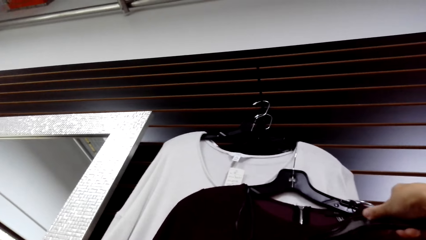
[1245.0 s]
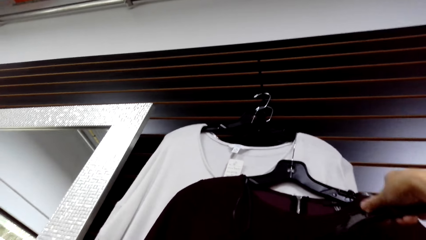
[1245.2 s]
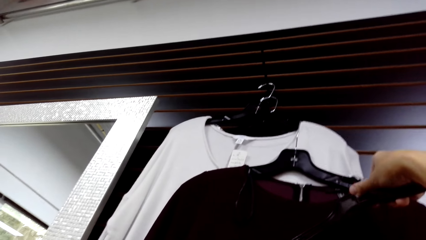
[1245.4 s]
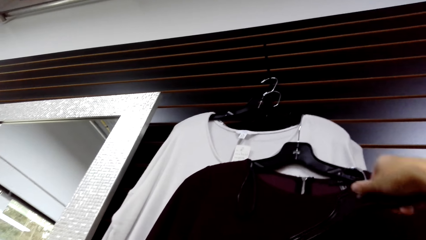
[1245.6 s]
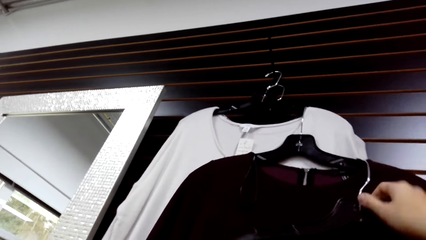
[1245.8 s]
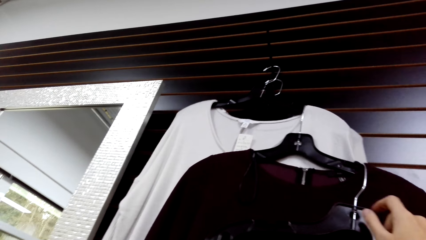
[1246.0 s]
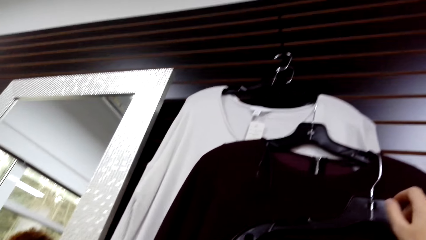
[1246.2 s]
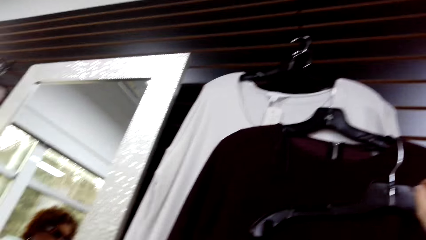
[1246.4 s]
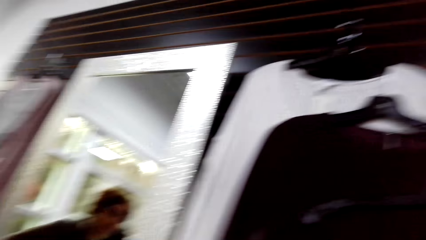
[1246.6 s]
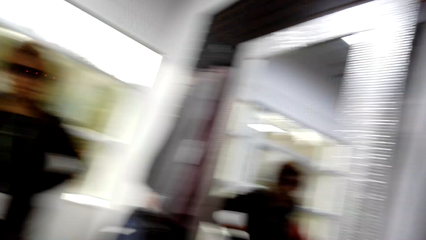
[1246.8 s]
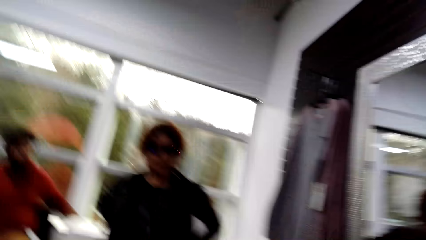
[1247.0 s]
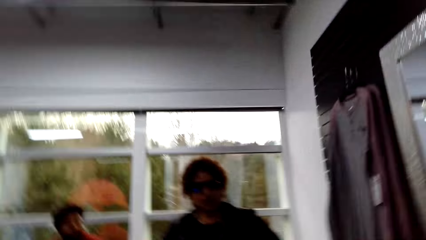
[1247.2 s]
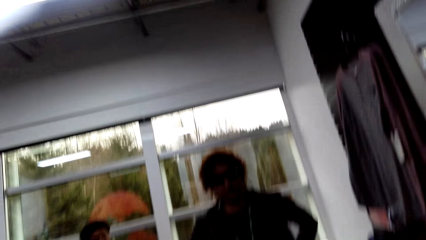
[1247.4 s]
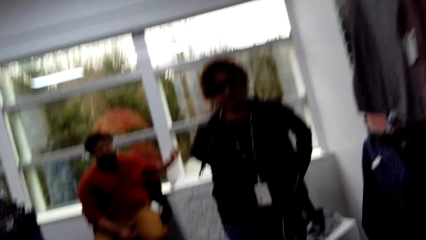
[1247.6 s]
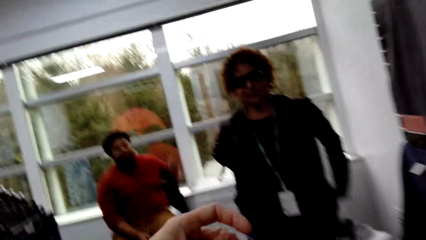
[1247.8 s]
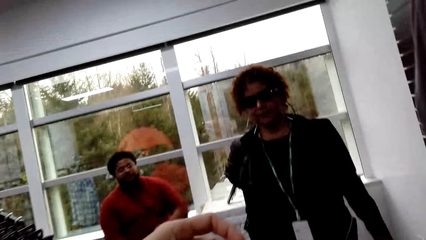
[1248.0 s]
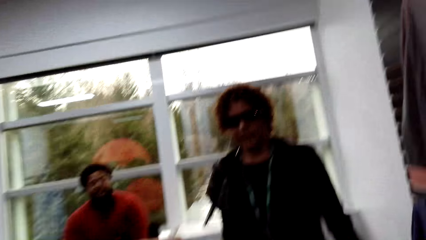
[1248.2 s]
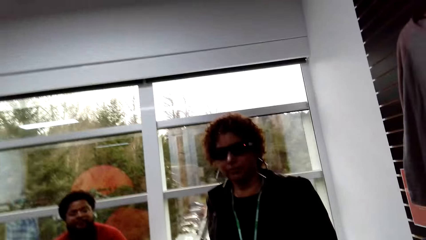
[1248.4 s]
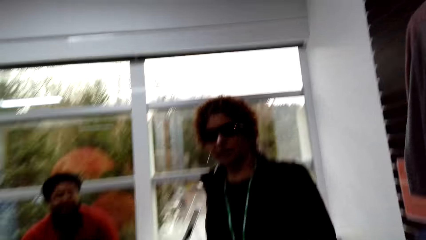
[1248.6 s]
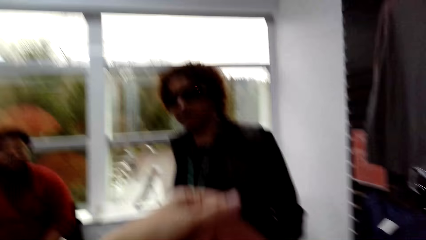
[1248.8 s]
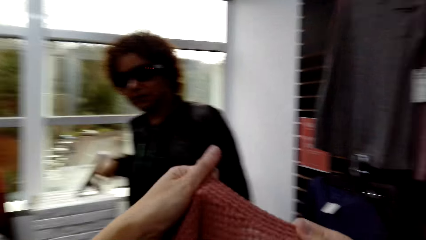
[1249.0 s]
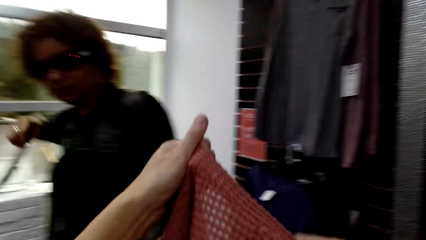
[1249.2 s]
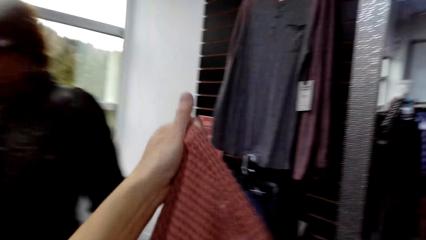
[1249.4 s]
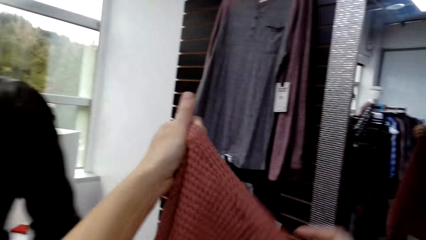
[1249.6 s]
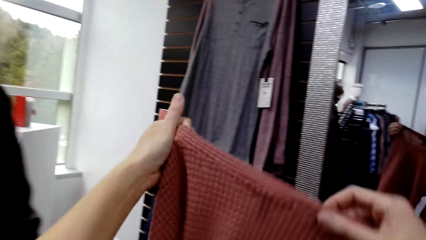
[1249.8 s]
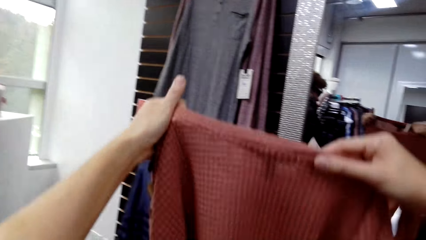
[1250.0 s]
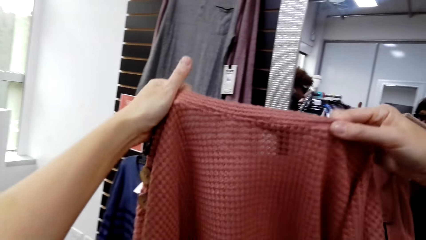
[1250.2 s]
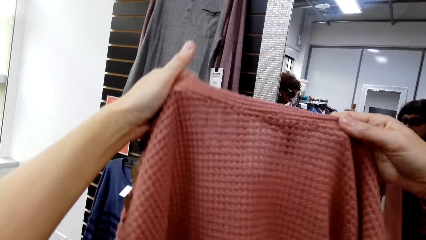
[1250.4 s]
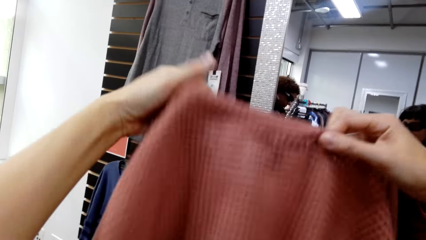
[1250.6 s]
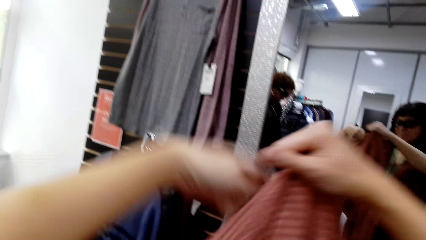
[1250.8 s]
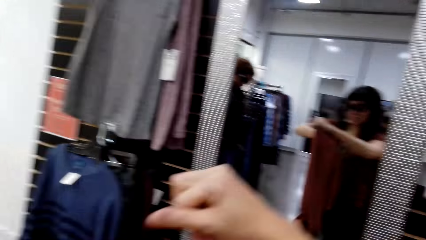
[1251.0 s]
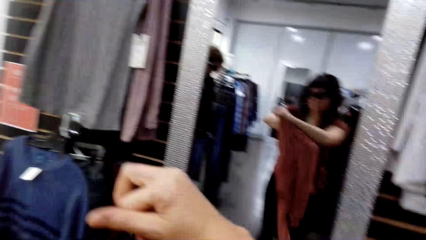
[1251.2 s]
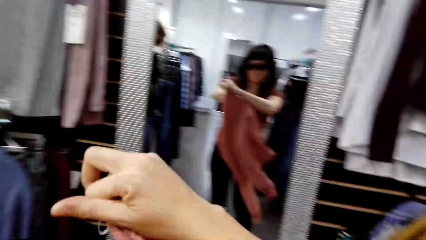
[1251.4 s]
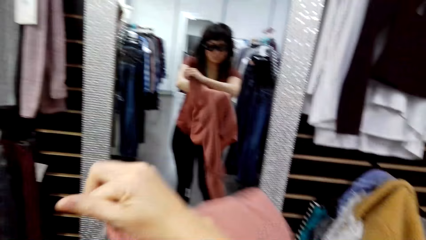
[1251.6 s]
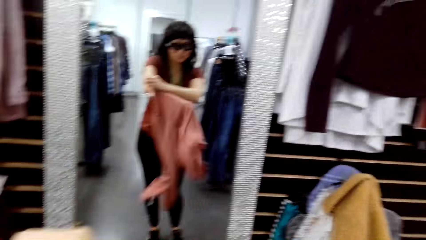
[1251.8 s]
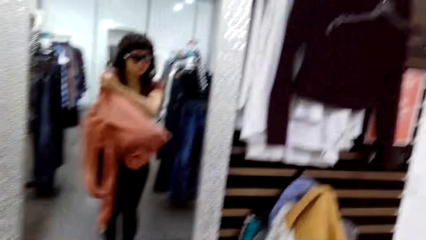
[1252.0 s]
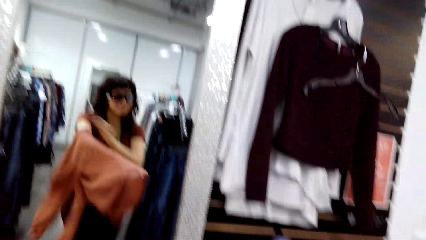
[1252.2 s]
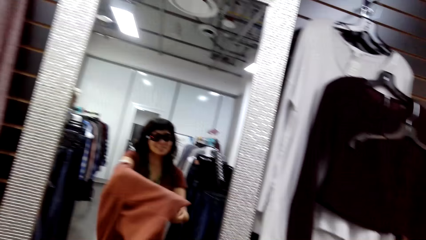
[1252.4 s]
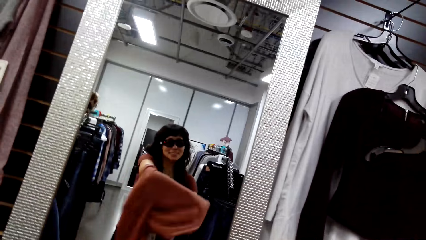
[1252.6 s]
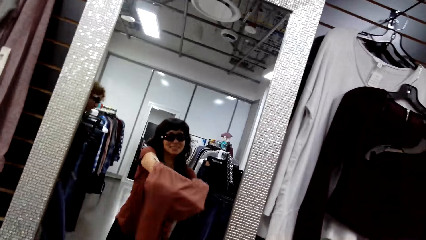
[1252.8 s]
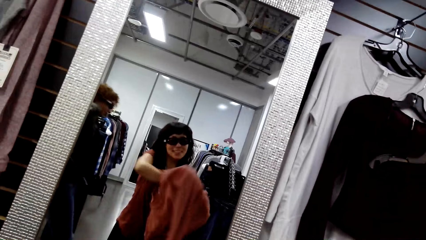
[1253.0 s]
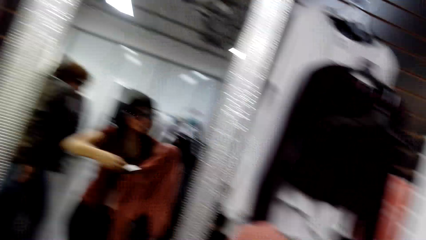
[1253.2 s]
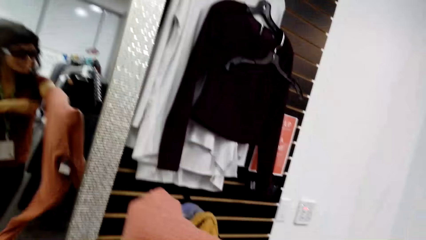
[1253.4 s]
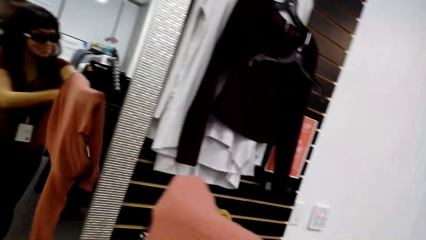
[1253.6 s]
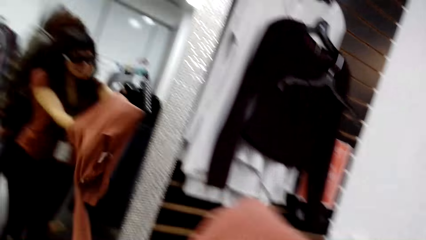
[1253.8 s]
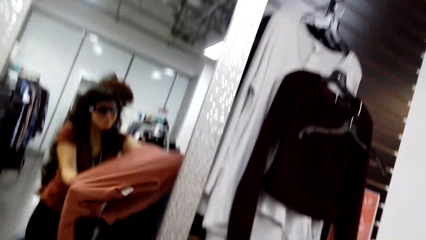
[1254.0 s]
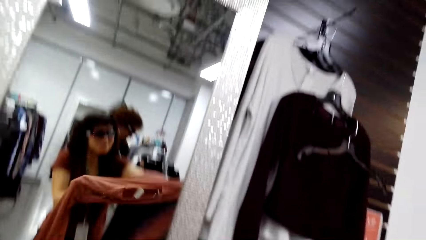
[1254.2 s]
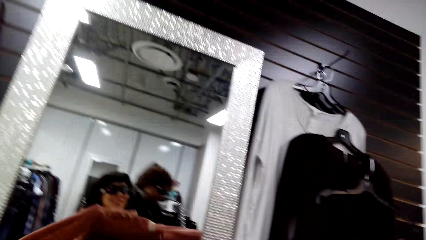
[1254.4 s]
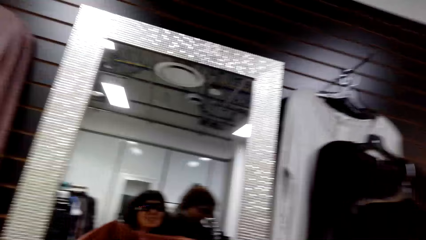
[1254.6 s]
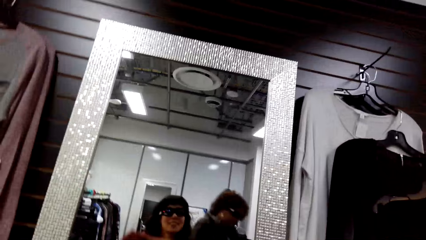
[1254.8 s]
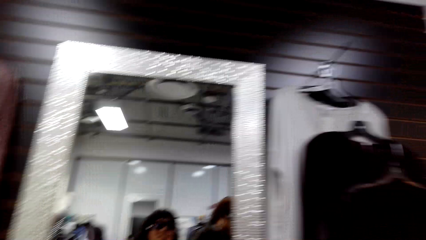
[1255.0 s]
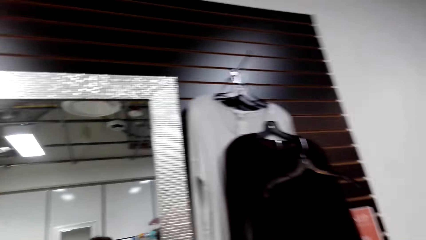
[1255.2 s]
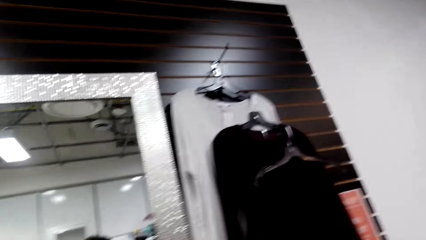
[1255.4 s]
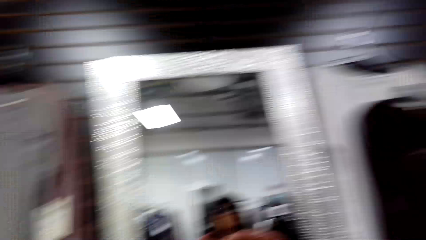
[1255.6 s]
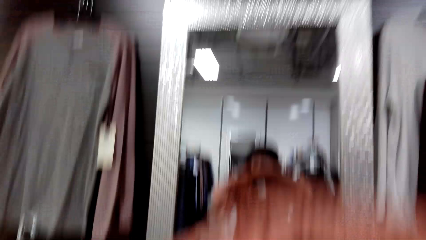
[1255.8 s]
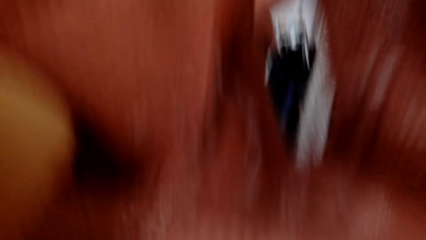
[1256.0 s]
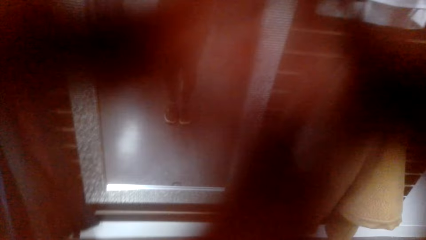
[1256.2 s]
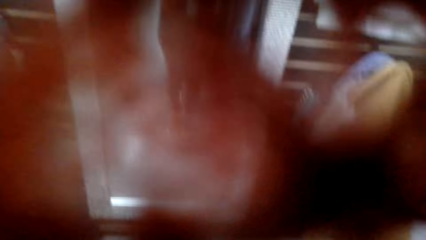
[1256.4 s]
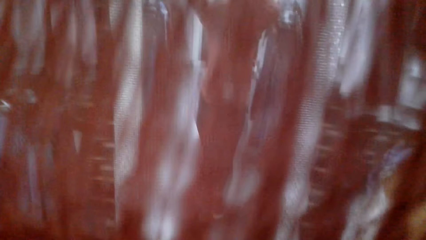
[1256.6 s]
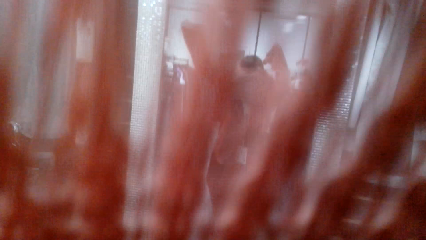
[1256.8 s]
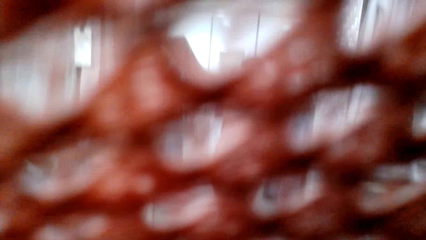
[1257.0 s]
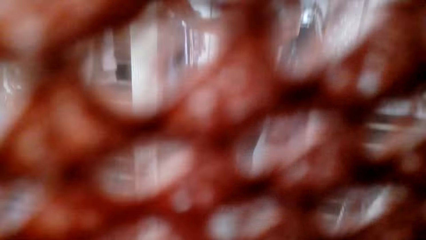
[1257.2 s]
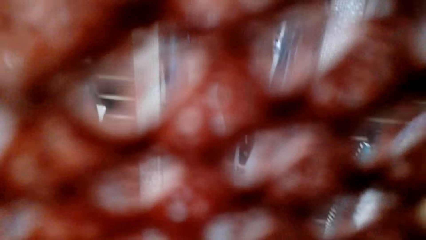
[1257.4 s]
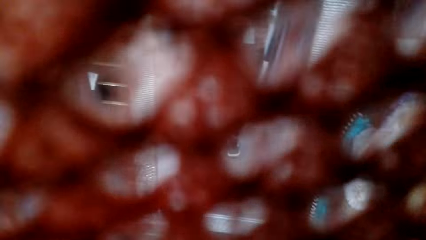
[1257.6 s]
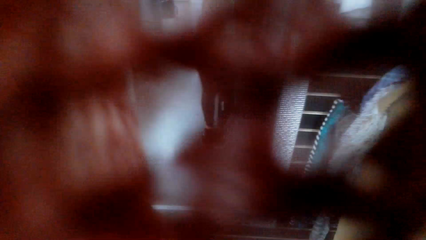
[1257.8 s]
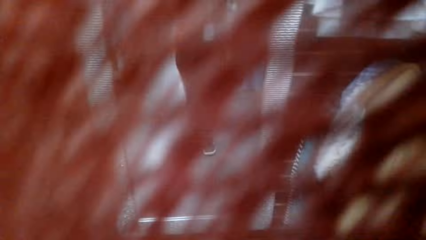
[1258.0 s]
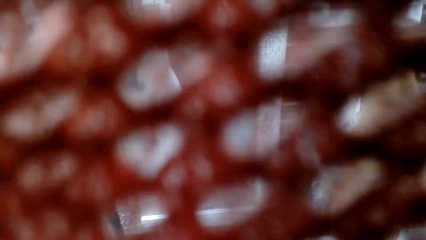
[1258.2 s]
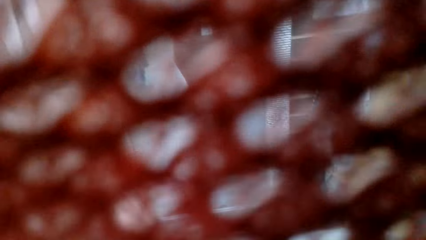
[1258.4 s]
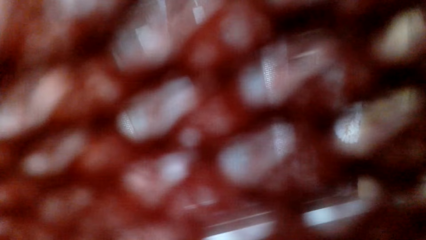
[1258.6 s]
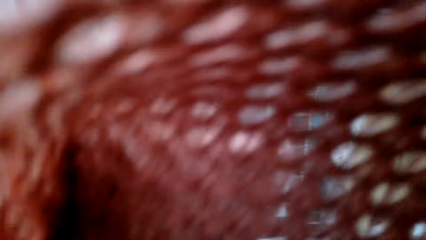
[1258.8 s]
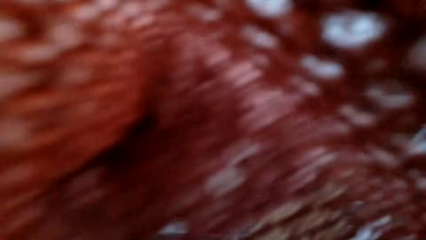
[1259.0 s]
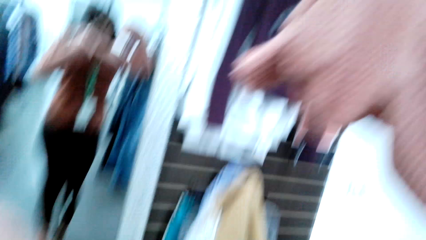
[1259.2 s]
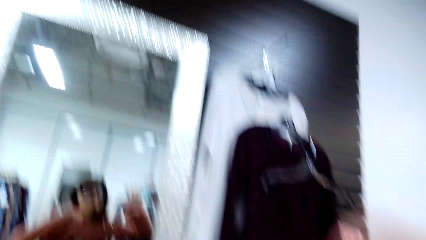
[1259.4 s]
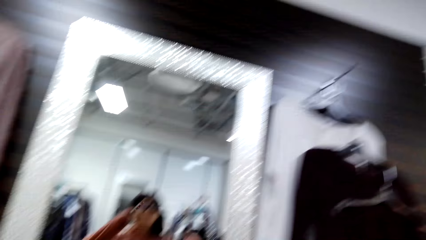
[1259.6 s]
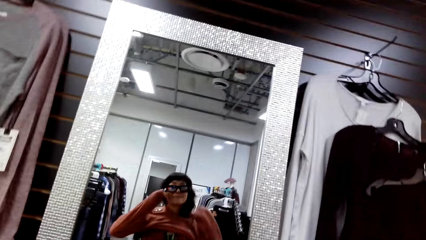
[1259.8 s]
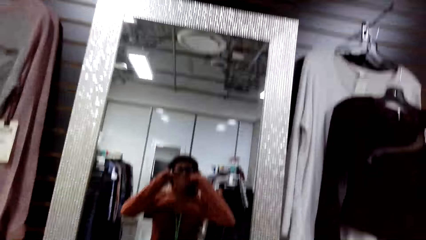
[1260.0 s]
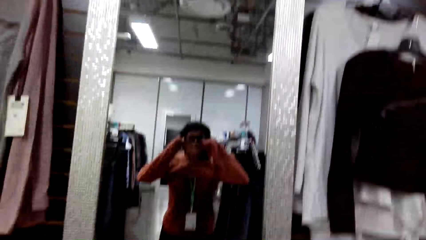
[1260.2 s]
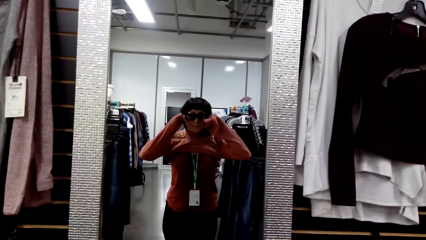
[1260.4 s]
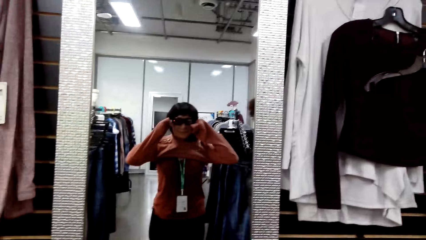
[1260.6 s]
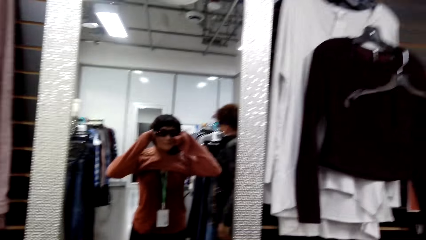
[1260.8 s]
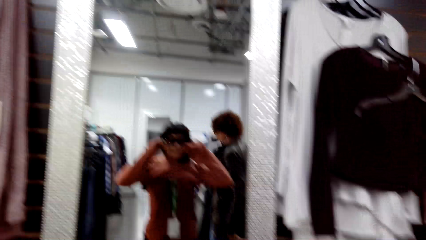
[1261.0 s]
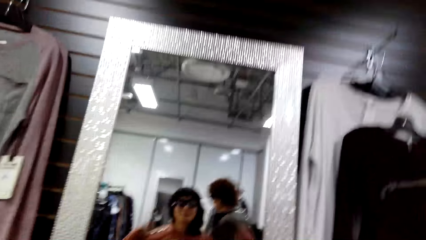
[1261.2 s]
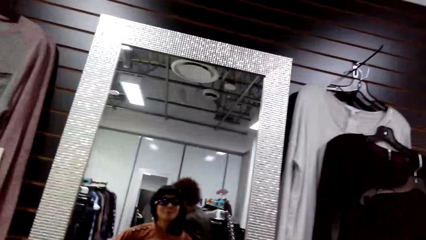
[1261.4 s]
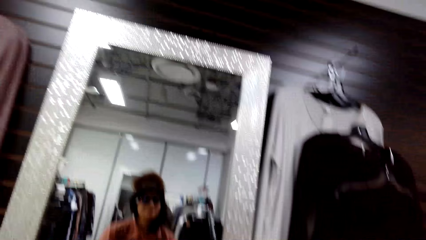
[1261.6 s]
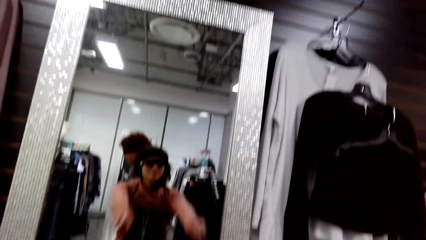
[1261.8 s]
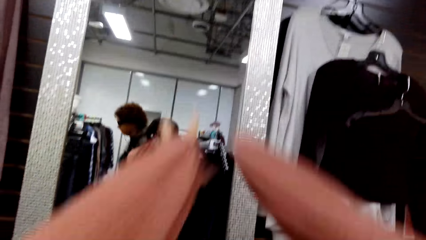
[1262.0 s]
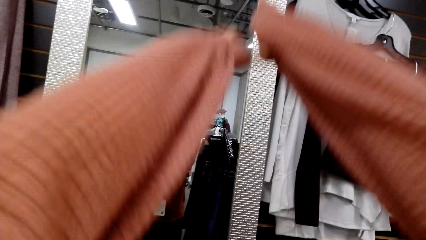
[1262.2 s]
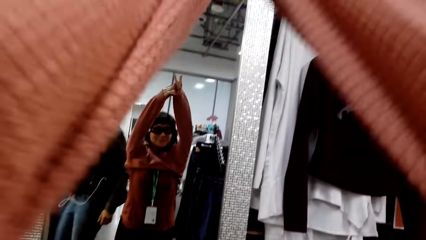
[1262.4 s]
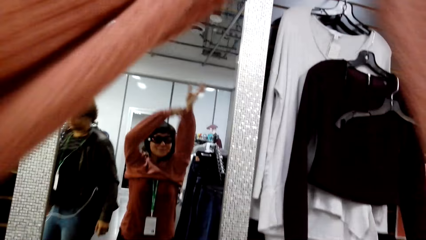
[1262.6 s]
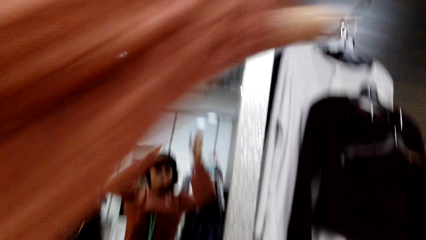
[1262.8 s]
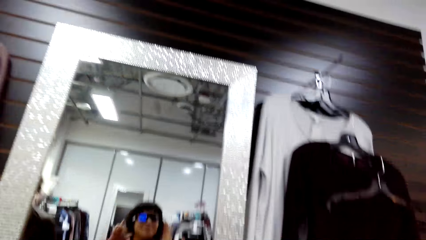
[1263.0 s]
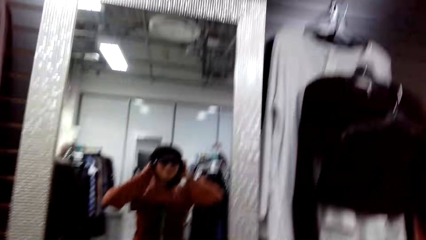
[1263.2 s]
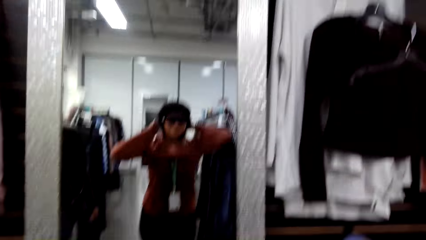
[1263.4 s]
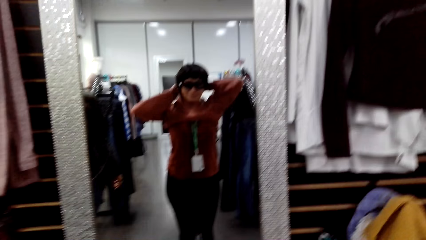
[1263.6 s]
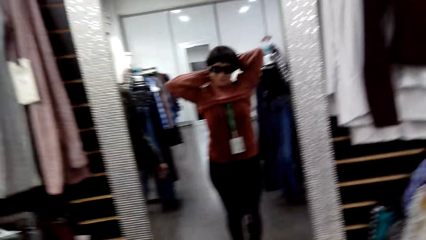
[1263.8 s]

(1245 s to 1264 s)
The camera wearer puts the hanger on the wall. They walk towards a woman. They hold up the cloth. They wear the cloth. A person passes behind the camera wearer. The camera wearer looks at the mirror.
